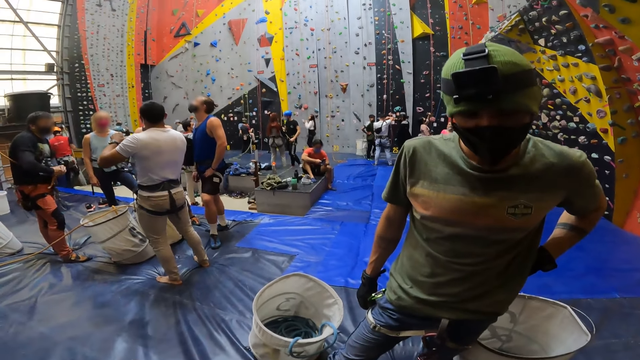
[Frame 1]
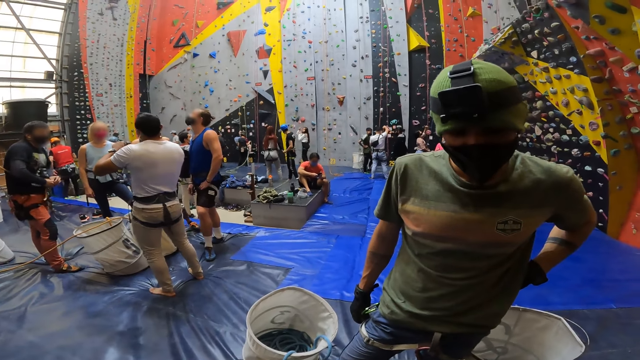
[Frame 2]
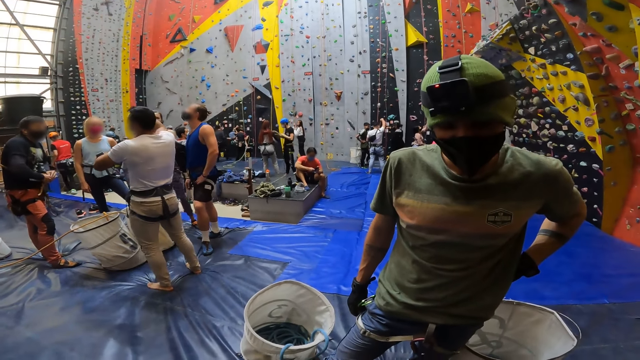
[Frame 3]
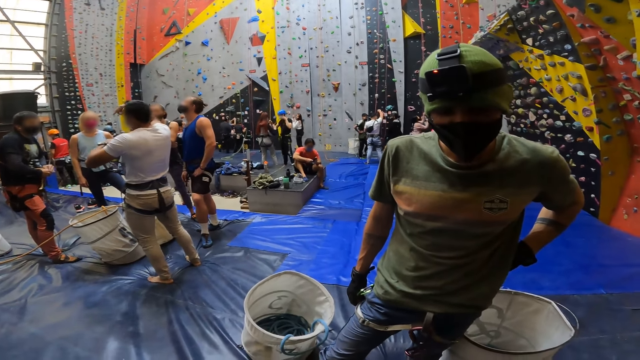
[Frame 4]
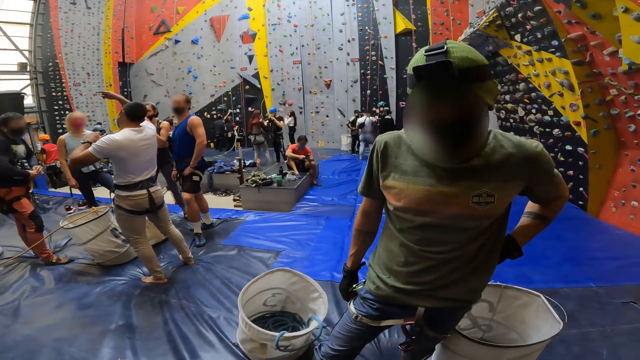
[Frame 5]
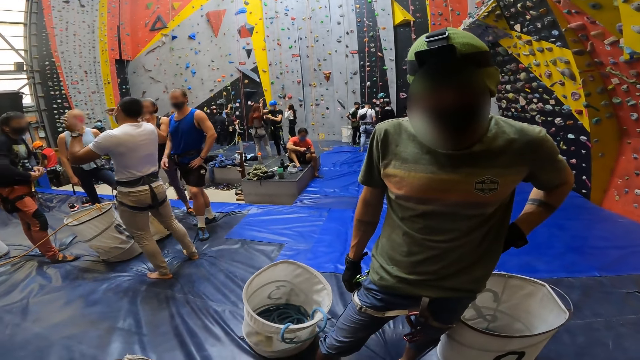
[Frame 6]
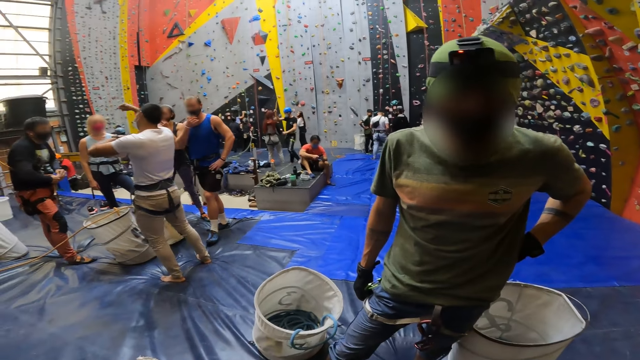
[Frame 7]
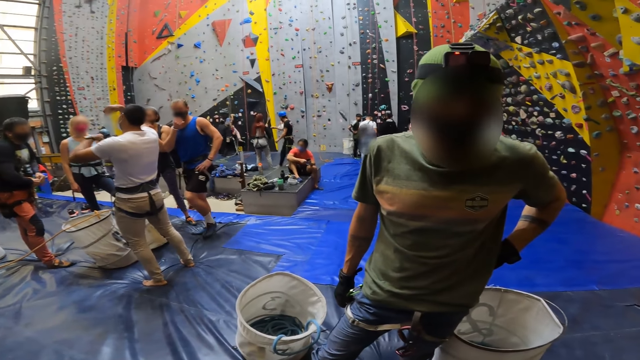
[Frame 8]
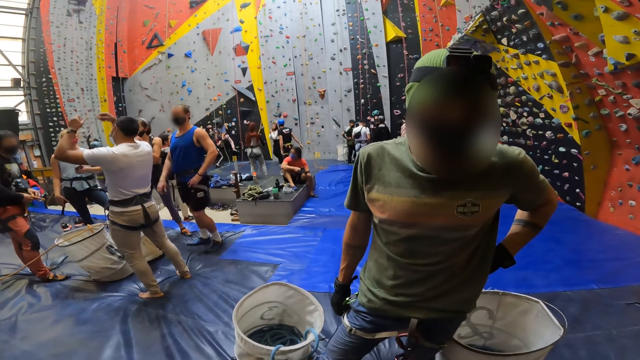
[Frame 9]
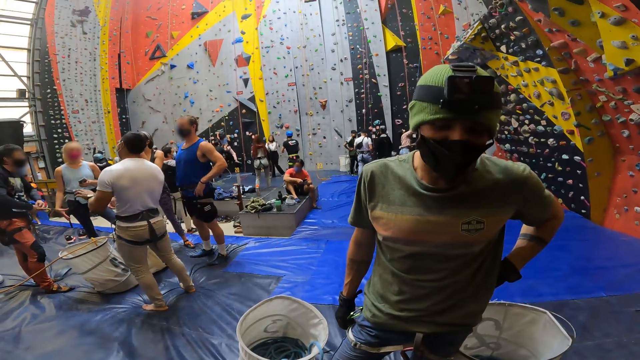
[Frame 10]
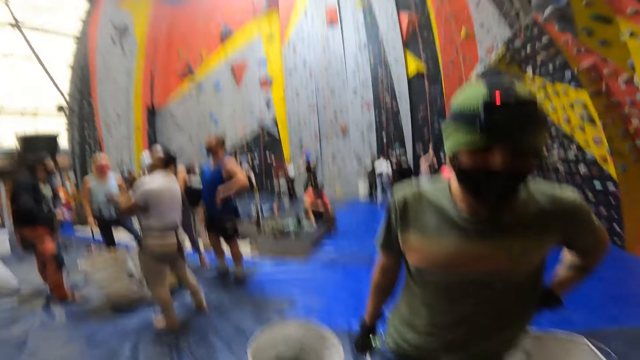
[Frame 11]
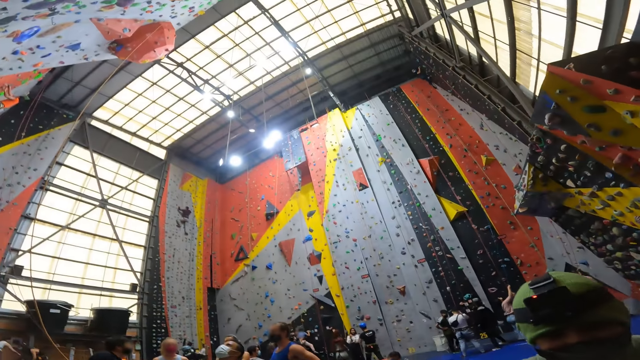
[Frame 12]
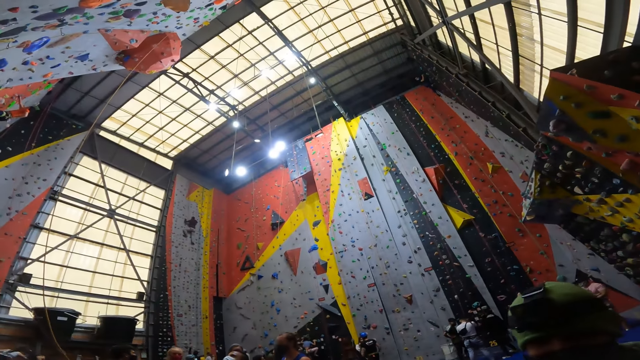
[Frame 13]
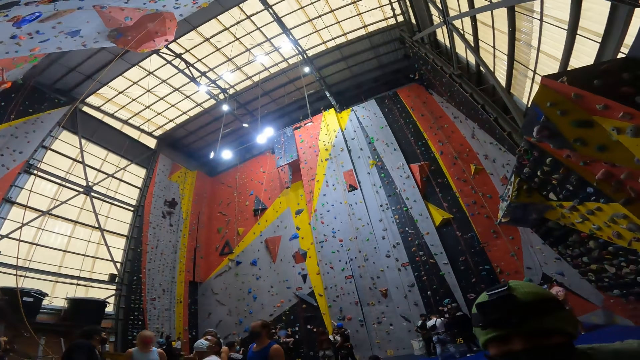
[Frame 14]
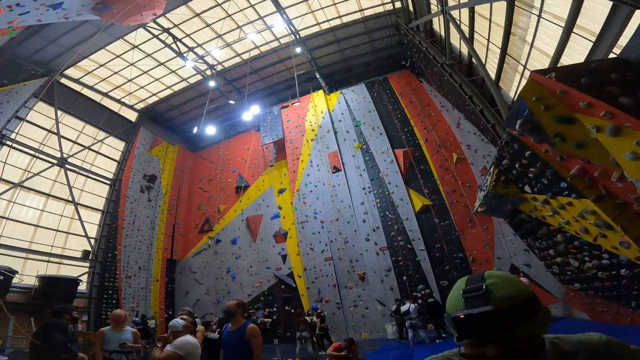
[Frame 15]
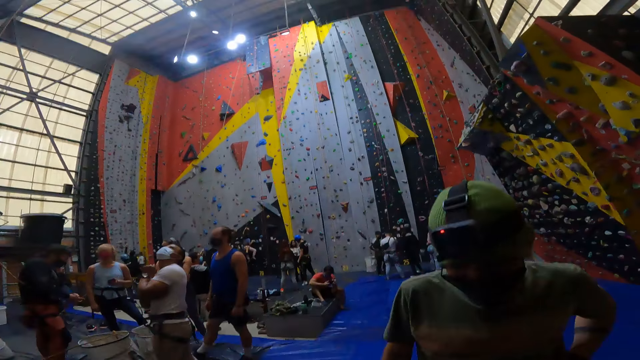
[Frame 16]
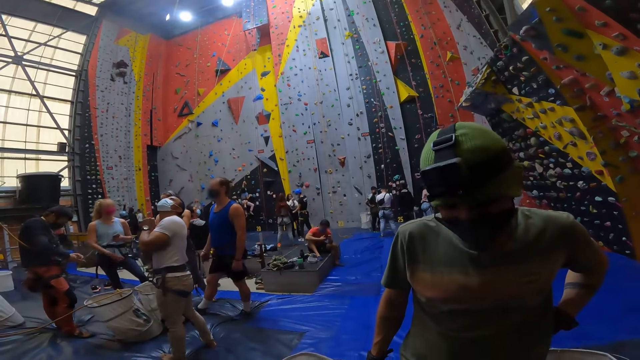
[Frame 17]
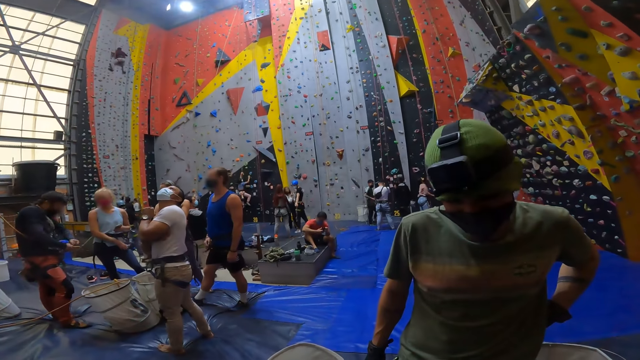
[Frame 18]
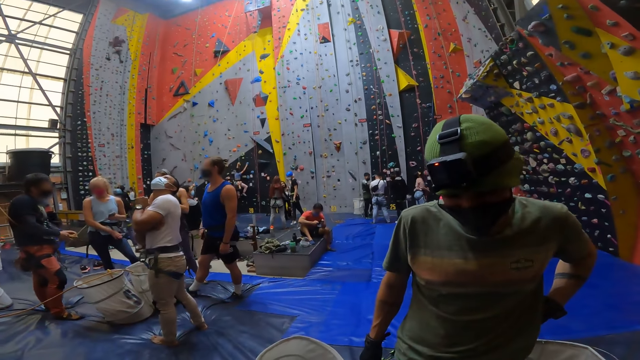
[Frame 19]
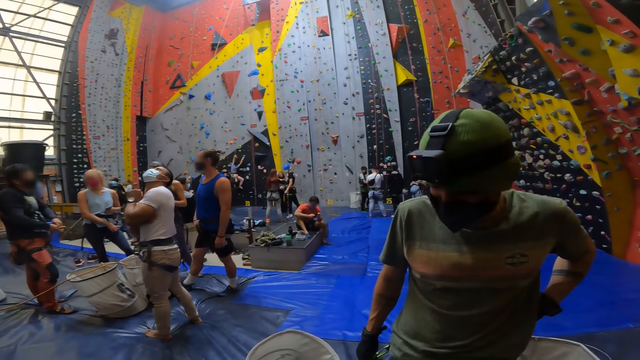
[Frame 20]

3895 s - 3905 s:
A person talks to another person. The camera wearer stares in the room. A third person moves the head.

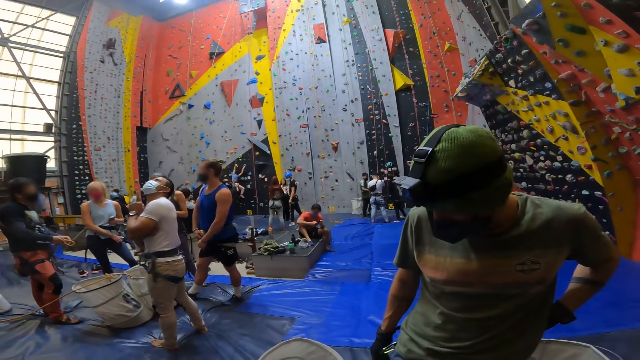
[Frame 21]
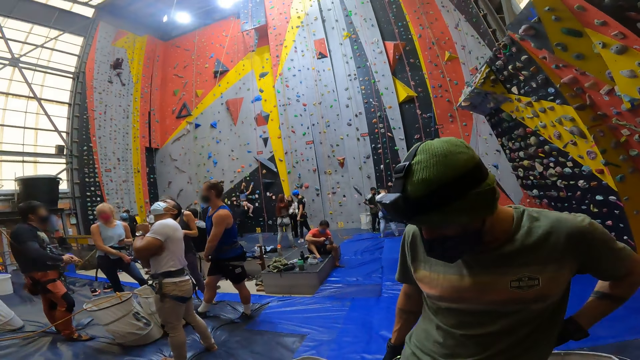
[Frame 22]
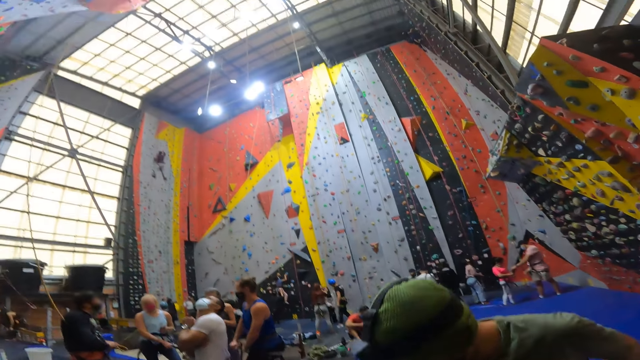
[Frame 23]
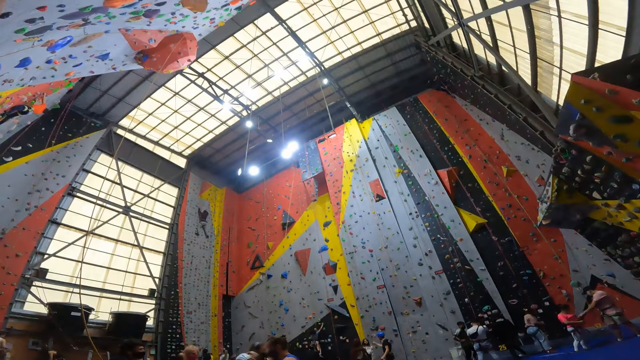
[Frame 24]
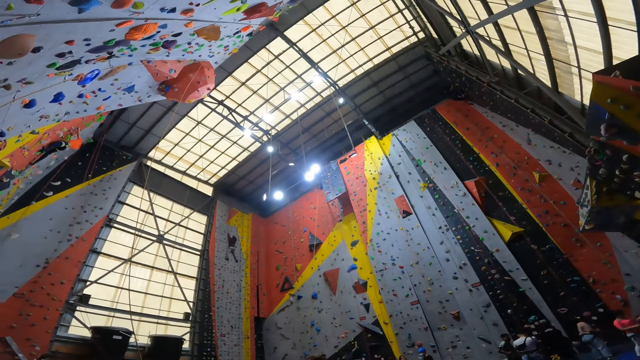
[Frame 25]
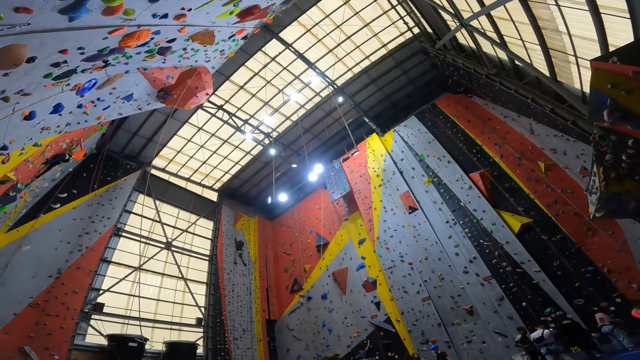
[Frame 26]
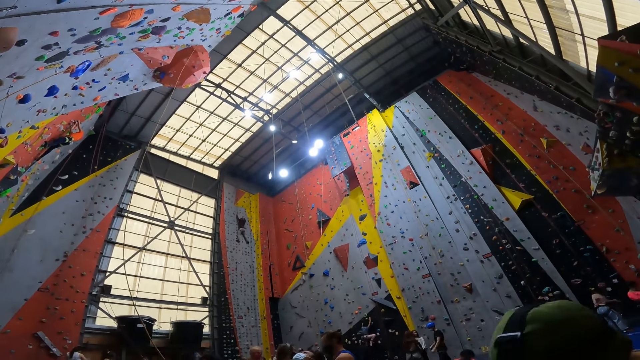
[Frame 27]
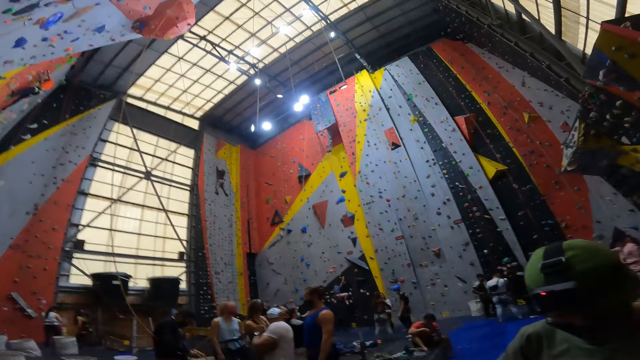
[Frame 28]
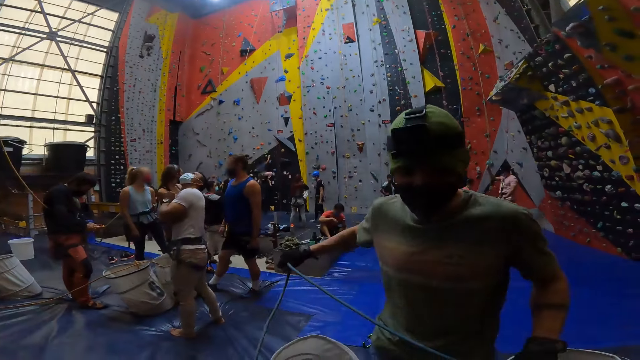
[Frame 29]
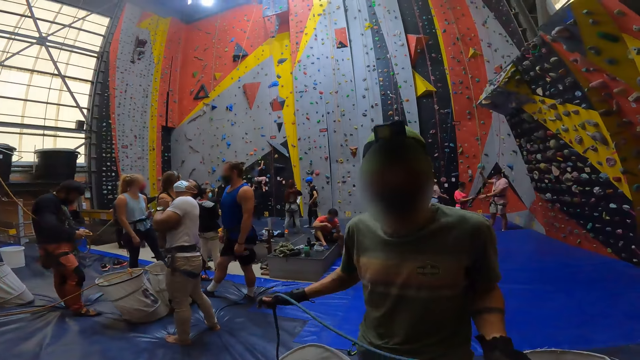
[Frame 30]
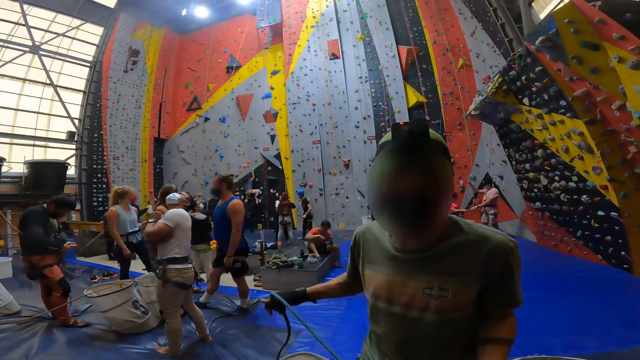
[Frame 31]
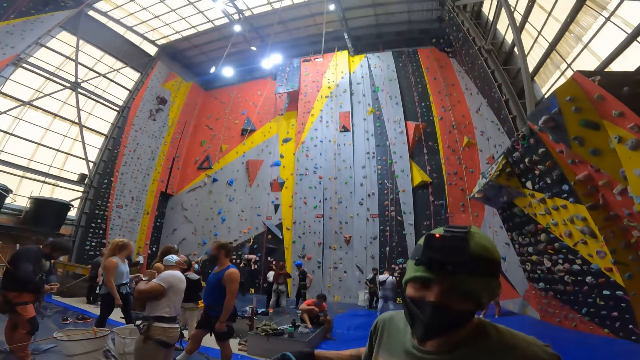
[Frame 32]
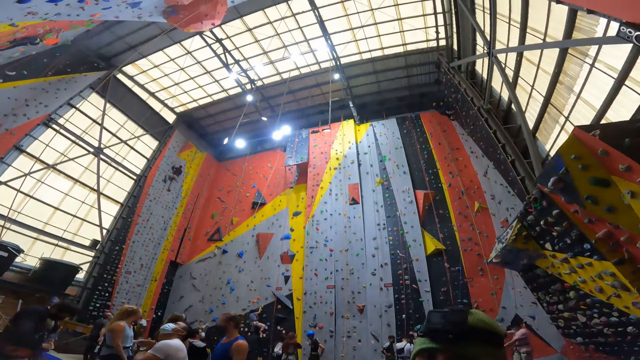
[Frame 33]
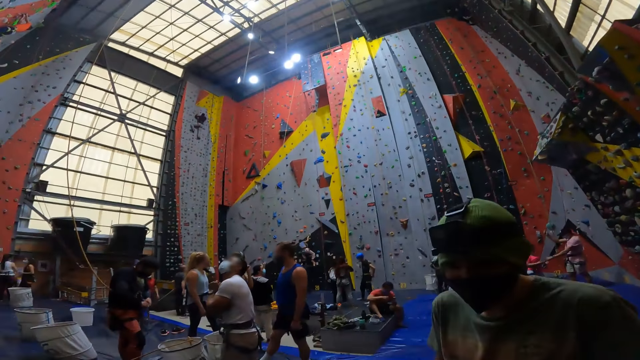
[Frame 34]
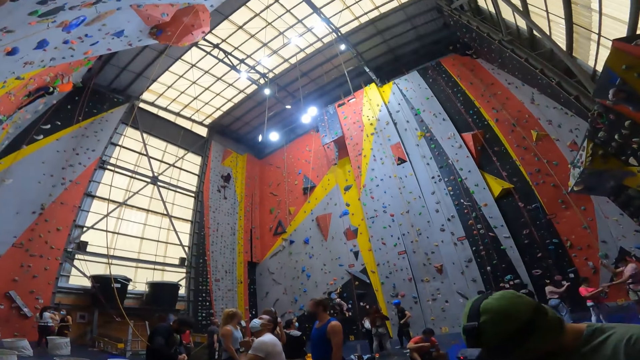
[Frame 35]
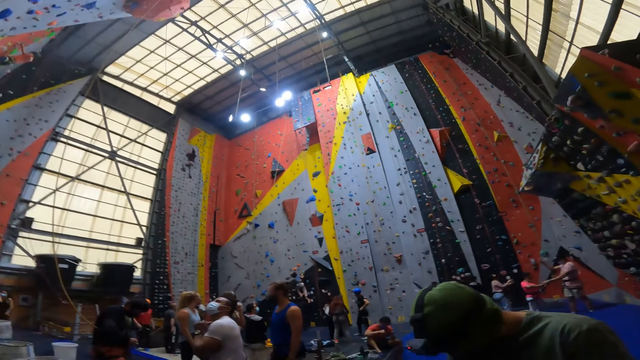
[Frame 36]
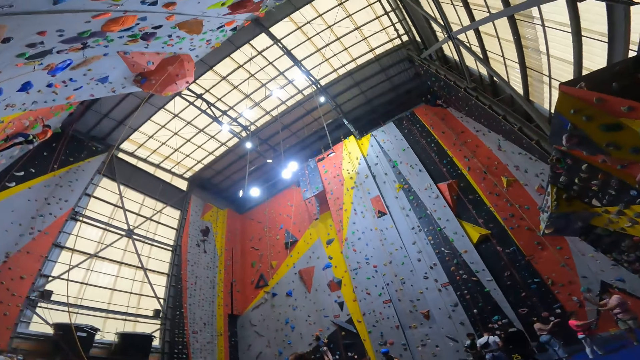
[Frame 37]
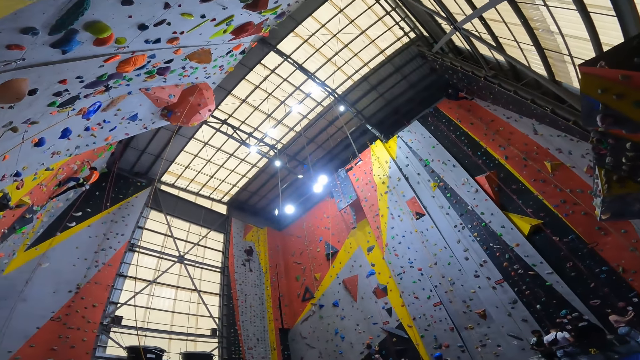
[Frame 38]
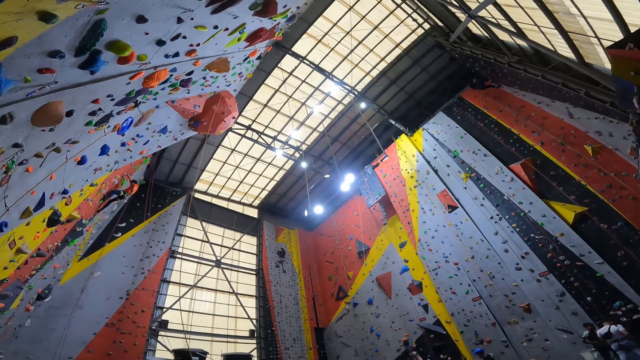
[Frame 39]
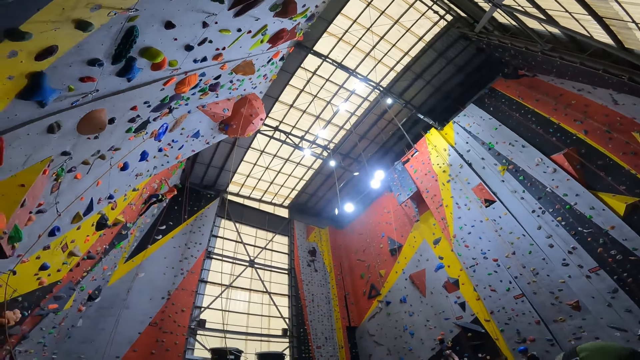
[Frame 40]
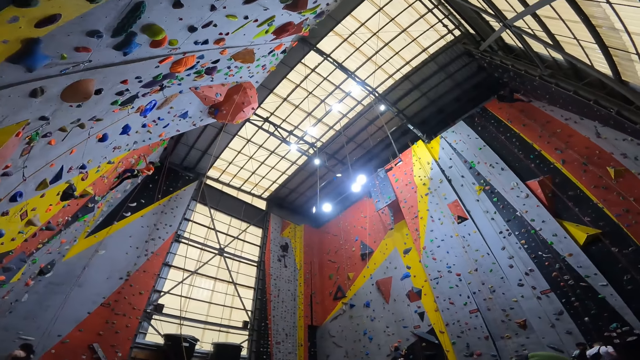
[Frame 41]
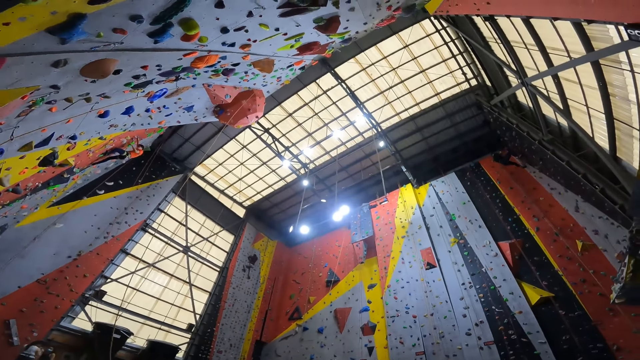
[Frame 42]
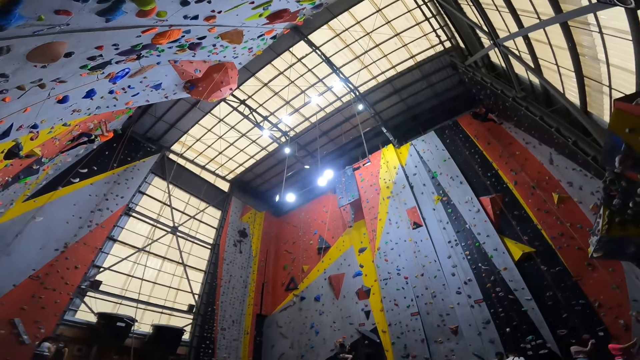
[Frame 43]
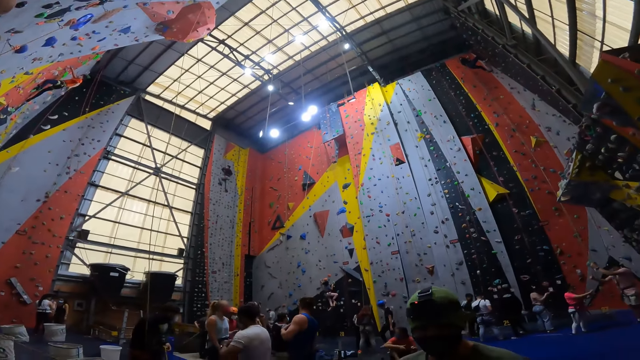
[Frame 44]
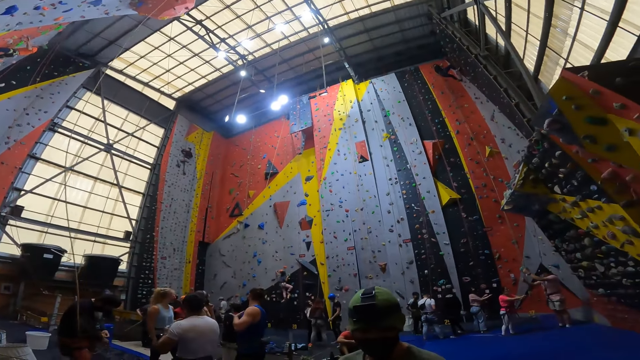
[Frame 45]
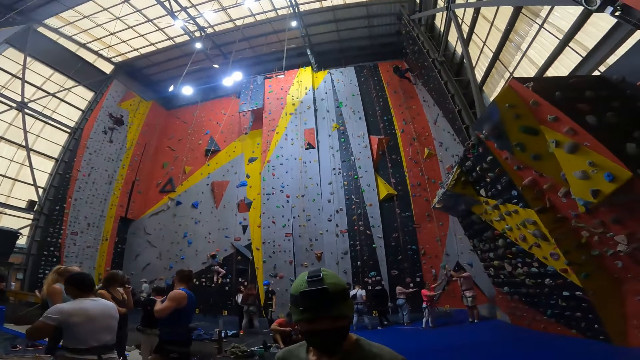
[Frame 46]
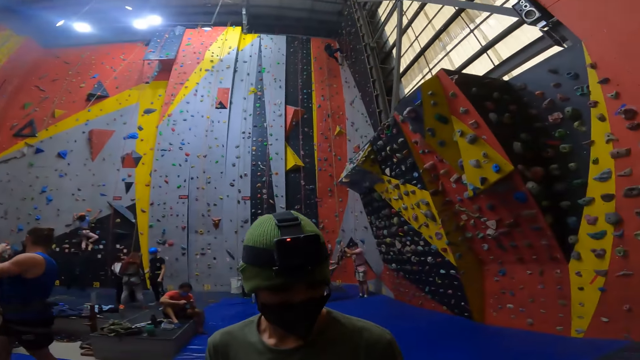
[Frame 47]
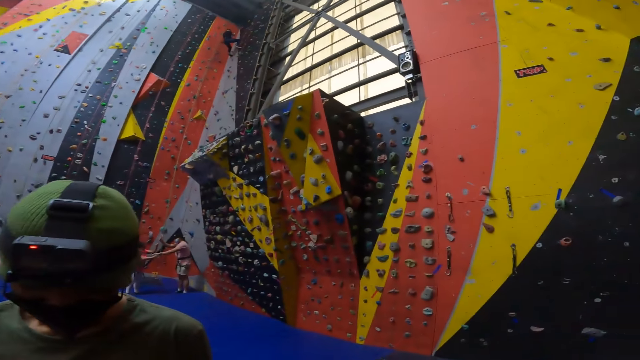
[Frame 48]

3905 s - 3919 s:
A person picks up the rope. The person picks up a hose pipe. The person holds the rope. The camera wearer looks around. They stare at the wall.
